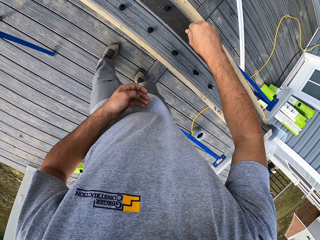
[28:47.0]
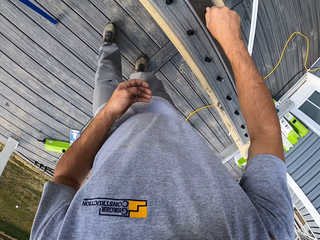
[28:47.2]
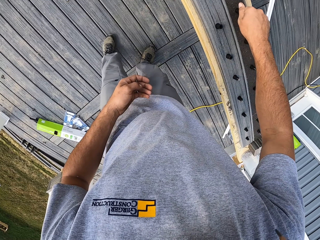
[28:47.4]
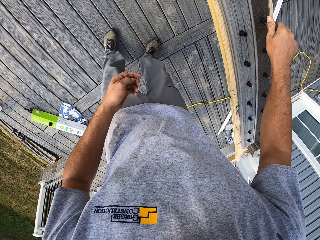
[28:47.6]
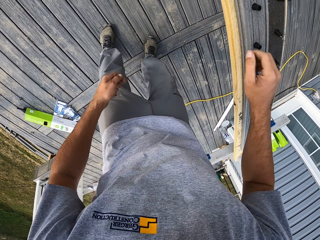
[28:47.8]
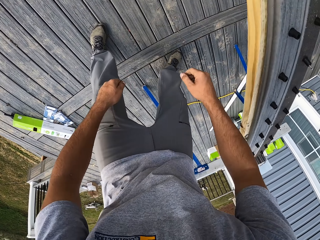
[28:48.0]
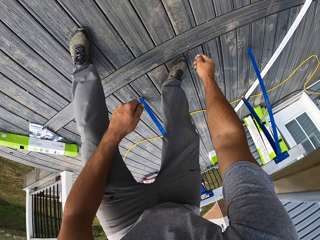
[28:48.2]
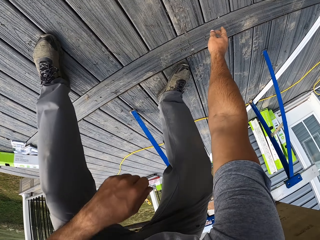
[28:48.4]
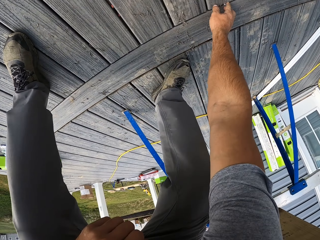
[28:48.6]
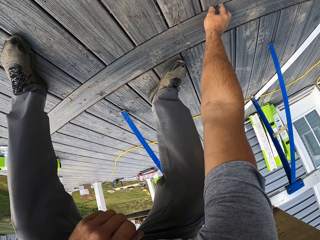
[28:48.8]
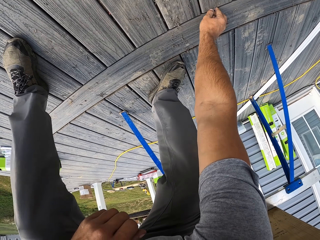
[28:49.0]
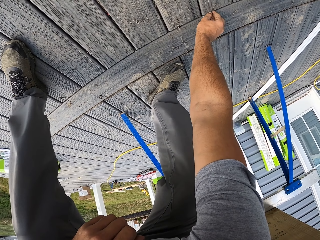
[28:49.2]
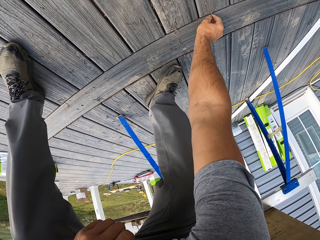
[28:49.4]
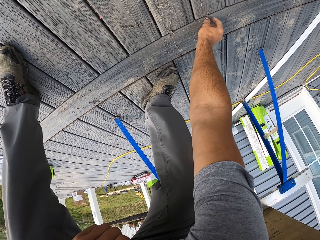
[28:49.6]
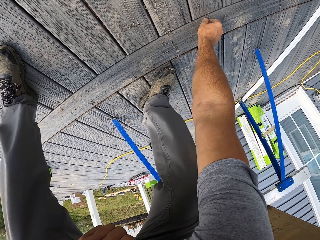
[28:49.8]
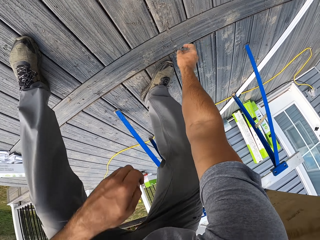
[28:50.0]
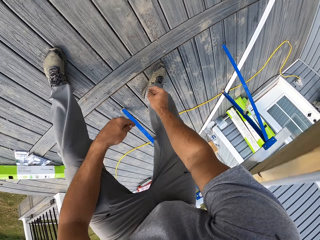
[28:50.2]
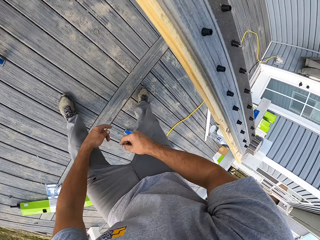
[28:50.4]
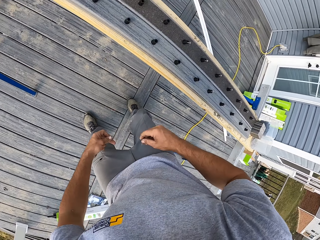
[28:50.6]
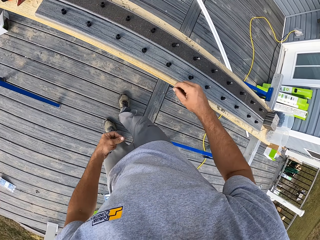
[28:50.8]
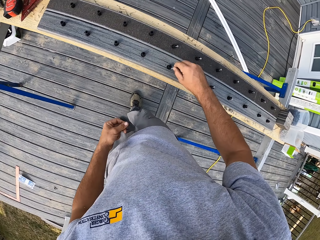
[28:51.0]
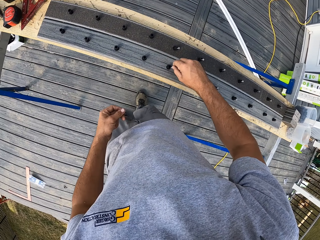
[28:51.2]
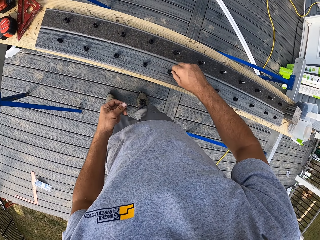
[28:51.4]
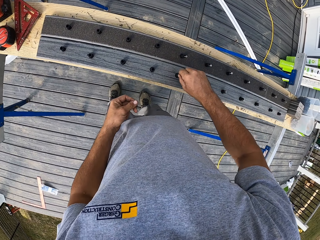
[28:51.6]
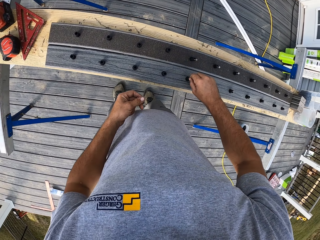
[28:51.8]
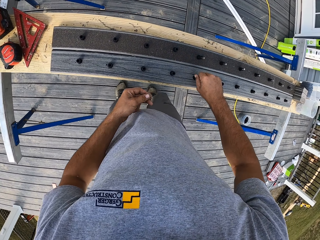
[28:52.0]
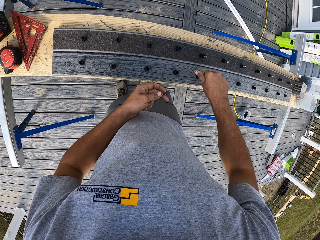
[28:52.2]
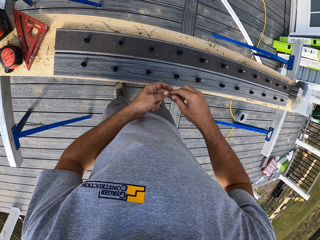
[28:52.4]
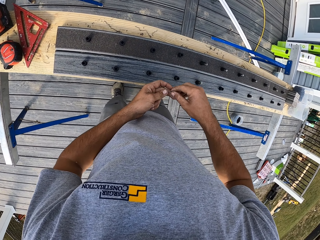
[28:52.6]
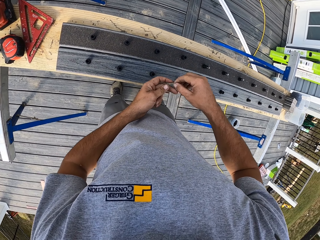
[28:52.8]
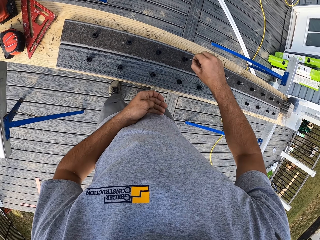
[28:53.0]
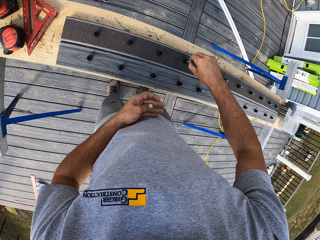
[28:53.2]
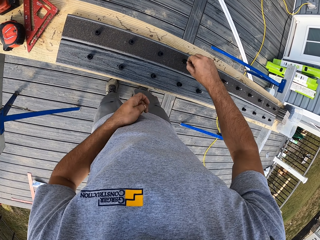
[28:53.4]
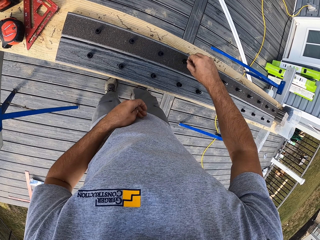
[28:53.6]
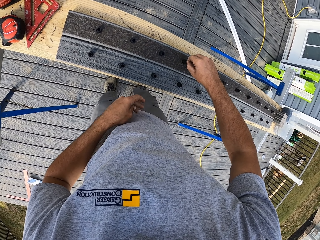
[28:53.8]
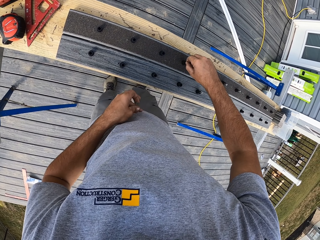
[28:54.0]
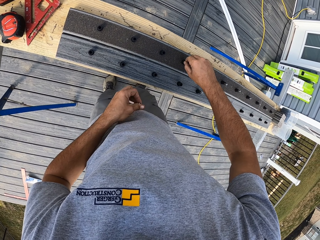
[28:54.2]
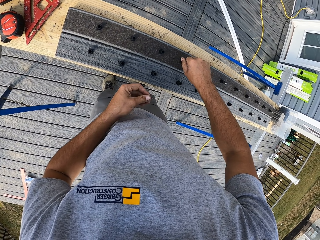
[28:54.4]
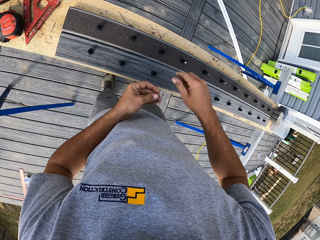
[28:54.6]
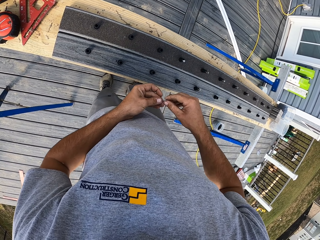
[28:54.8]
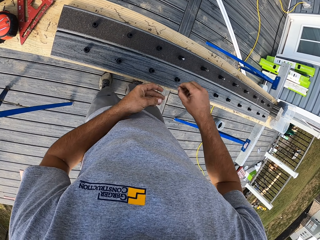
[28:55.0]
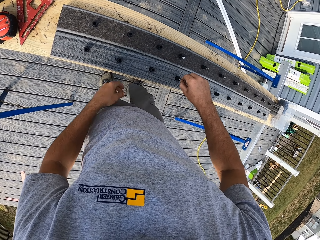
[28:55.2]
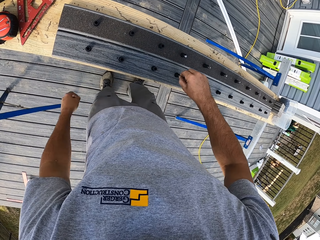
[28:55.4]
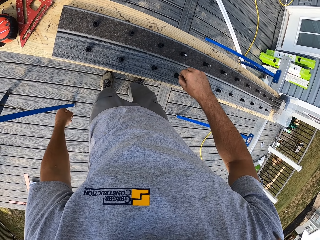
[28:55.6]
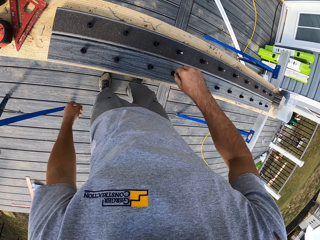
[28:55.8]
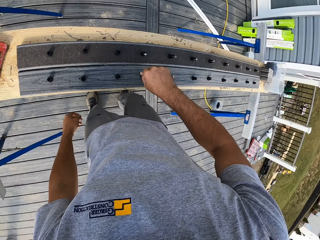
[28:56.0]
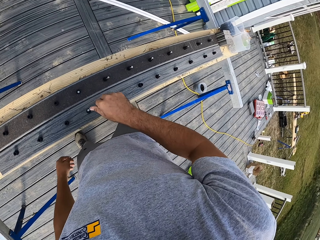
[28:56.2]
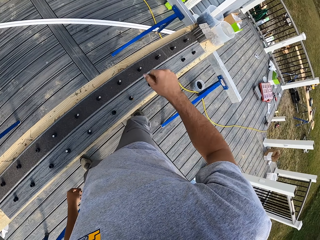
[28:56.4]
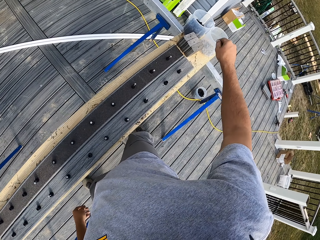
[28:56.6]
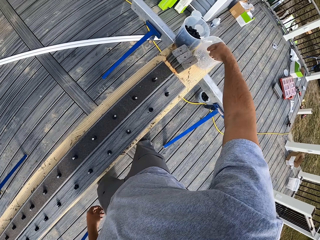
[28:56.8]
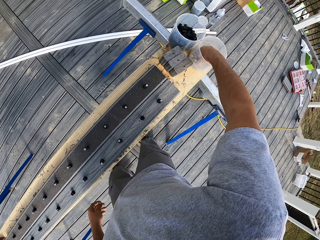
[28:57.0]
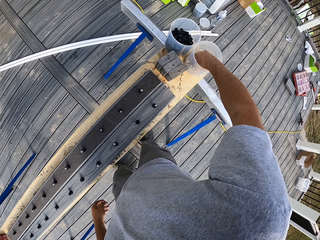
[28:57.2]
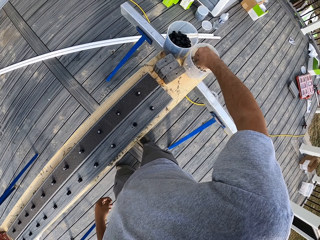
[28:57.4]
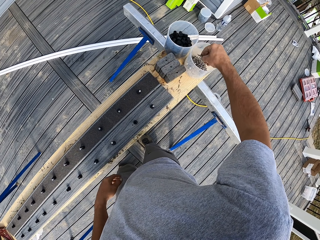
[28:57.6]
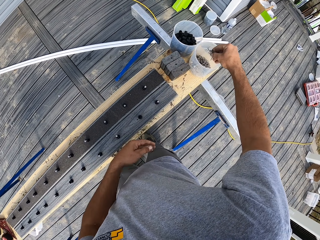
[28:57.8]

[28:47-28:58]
The camera wearer takes the nail from the floor. They put the nails in the washers and arrange the nails on the wood. They take a handful of nails from the can.

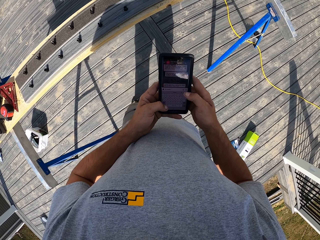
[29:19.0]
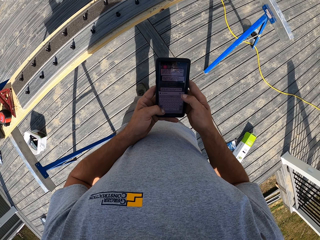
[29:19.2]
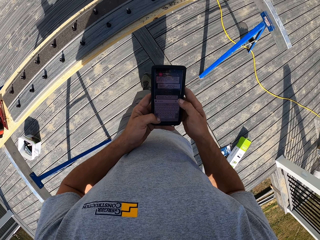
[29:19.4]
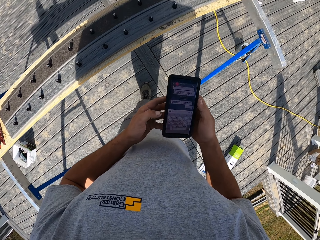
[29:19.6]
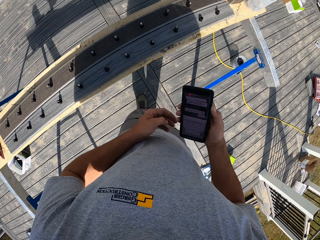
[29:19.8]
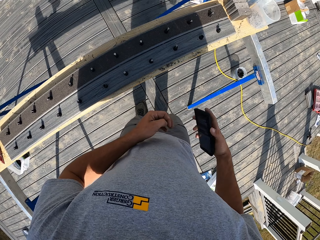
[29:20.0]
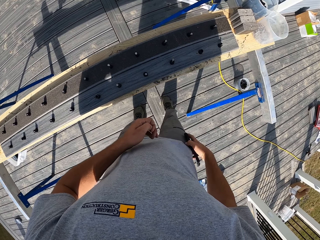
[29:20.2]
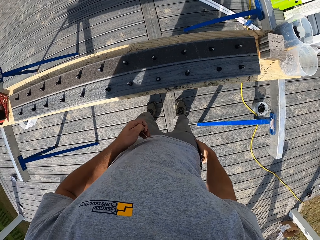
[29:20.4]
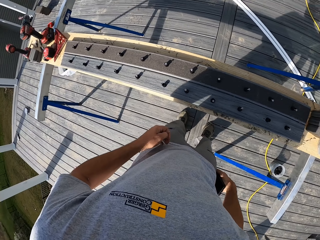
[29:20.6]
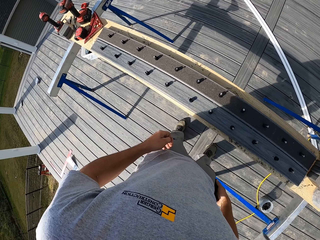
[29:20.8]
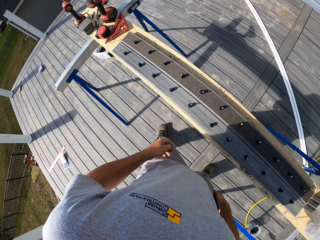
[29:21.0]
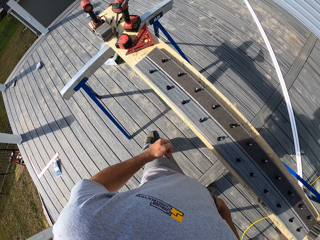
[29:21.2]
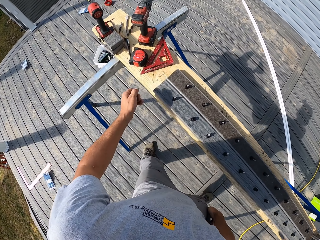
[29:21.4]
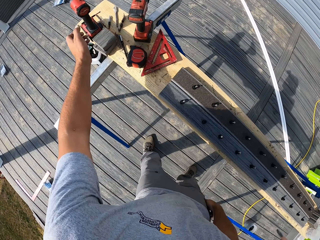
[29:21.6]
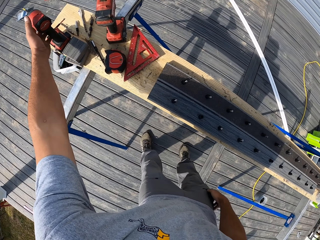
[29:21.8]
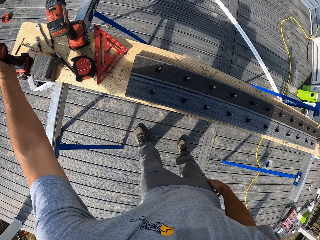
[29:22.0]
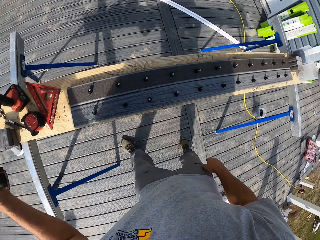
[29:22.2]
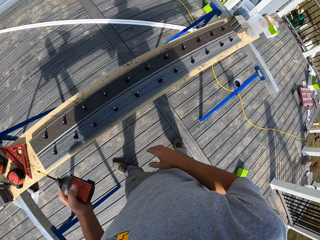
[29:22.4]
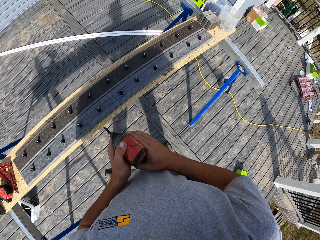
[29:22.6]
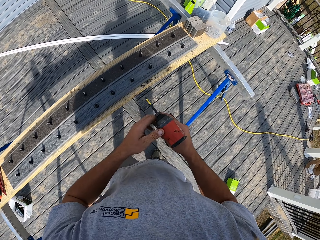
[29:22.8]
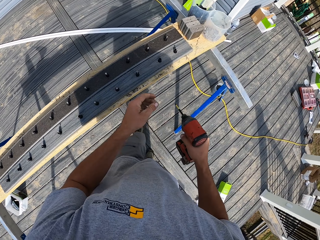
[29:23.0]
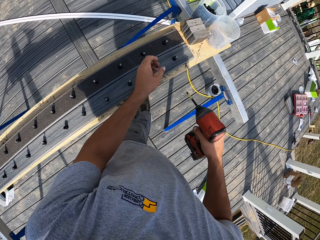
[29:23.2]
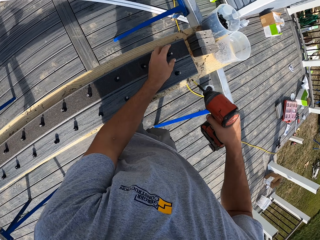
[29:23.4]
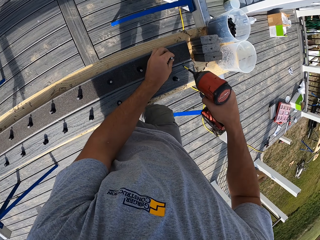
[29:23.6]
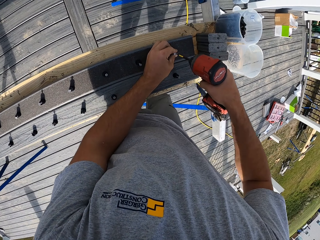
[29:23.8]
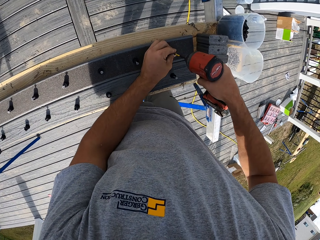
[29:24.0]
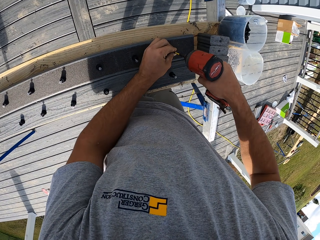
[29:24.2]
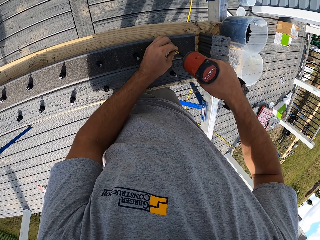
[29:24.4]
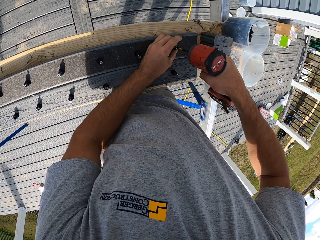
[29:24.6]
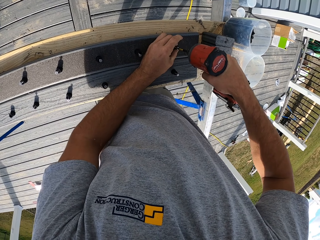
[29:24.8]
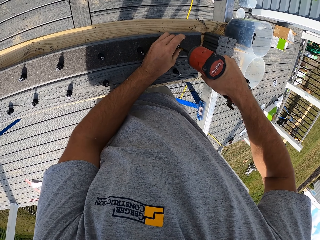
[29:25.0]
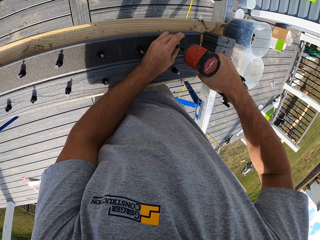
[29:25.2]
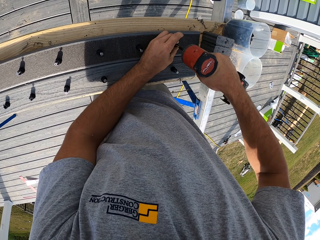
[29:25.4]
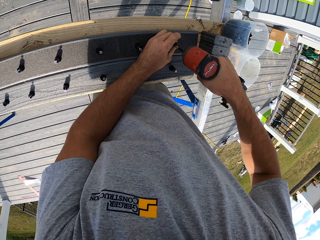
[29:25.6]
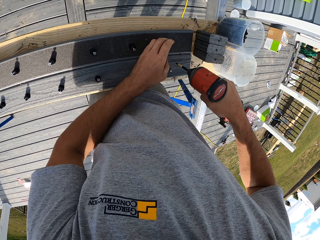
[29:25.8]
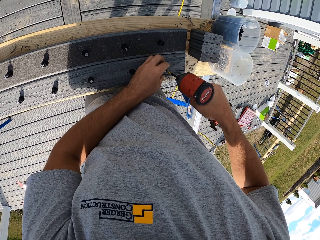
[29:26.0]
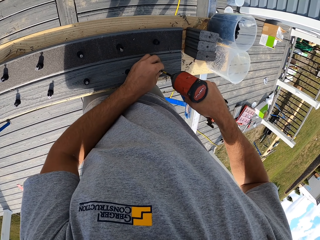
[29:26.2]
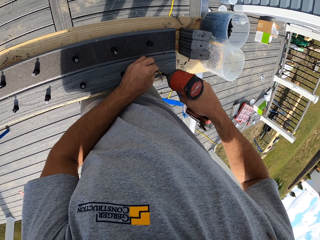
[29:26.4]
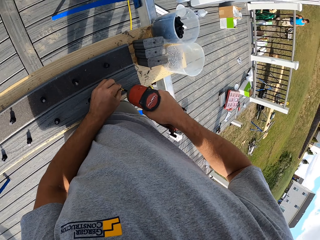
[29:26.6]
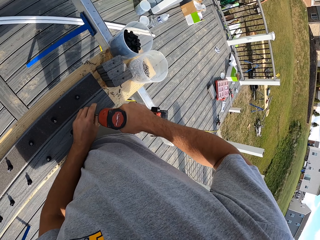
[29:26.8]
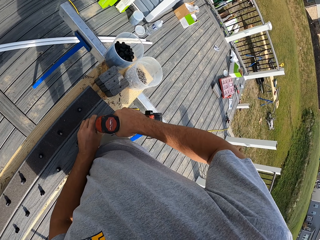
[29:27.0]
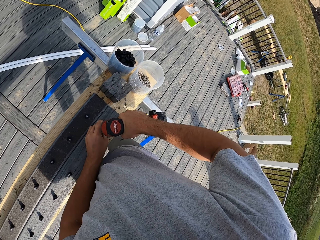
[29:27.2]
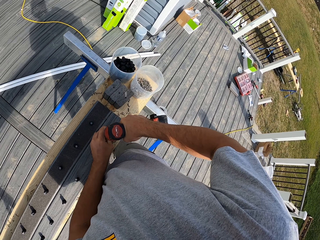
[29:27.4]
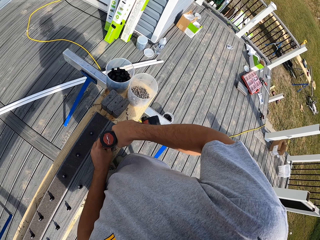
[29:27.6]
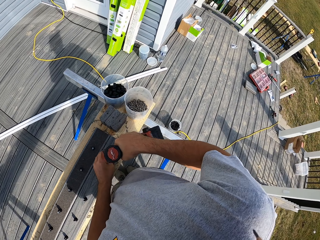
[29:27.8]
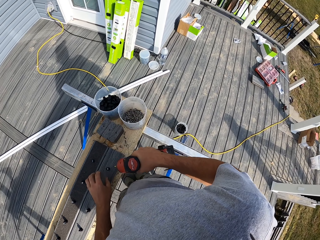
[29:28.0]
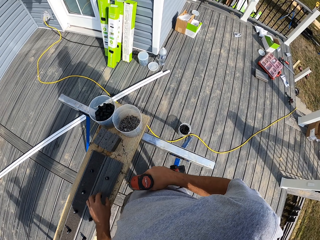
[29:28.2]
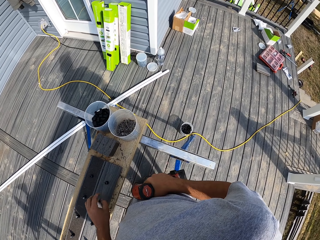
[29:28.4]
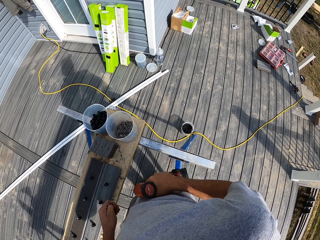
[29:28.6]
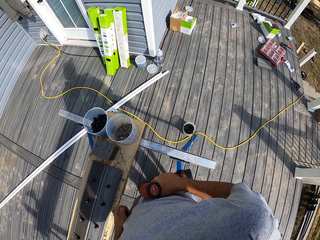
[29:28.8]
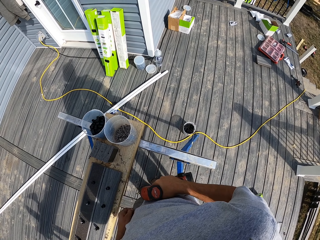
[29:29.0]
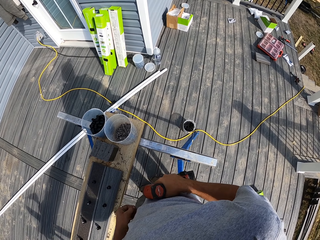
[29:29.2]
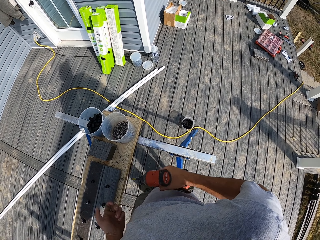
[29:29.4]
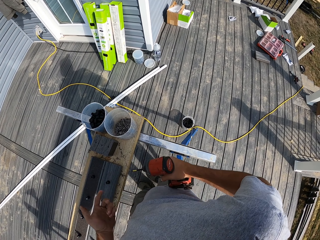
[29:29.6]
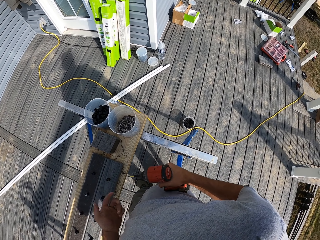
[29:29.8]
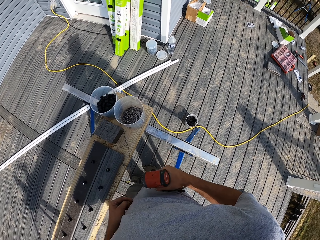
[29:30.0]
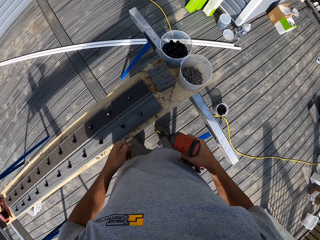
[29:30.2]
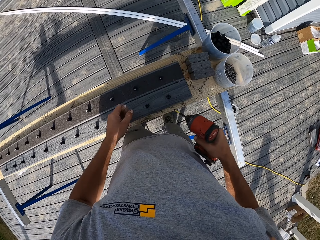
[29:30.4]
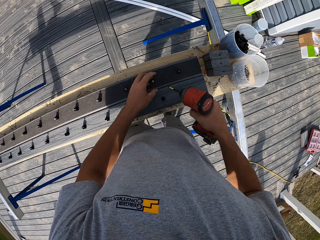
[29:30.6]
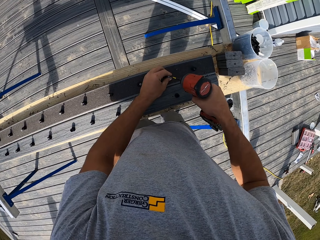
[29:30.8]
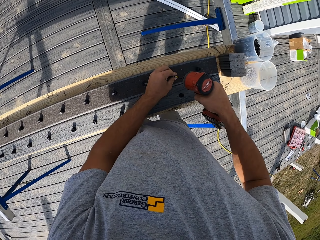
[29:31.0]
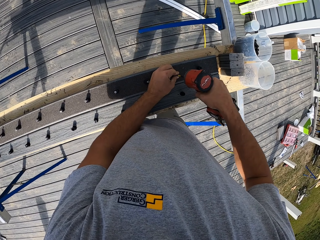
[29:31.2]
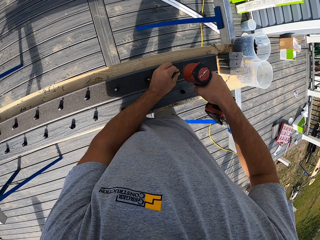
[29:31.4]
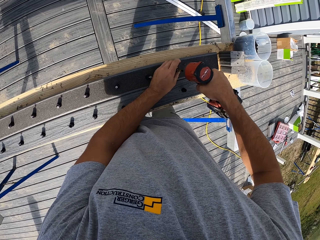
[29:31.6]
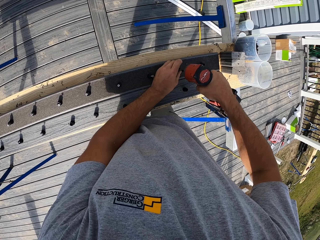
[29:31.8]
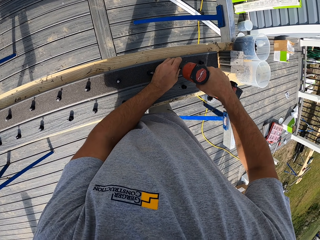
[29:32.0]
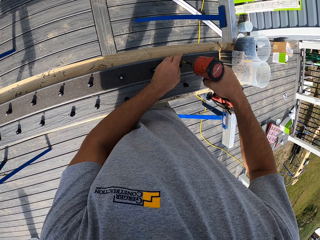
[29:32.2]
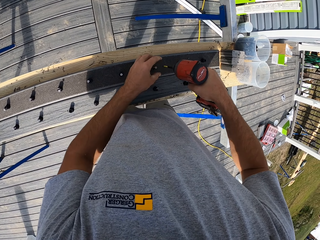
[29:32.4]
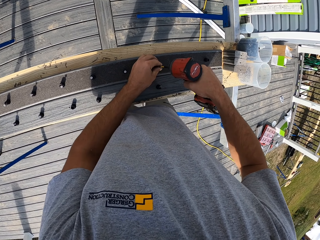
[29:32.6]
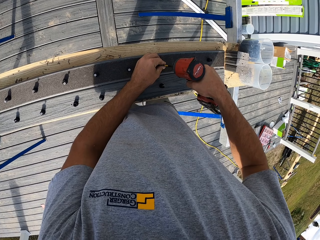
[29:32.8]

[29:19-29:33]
The camera wearer places the mobile phone in the pocket. They take the drilling machine from the timber. They drive in the nails with the drilling machine and fix metal on the wood.
